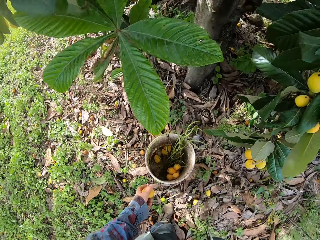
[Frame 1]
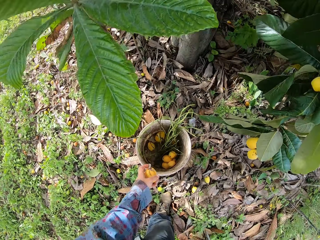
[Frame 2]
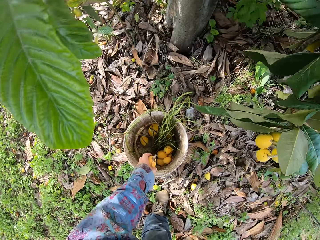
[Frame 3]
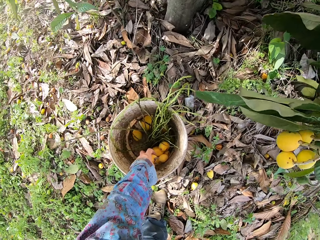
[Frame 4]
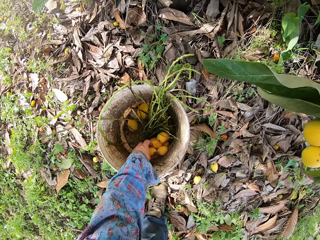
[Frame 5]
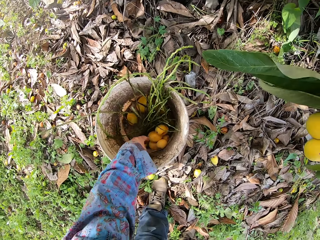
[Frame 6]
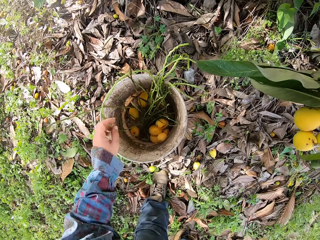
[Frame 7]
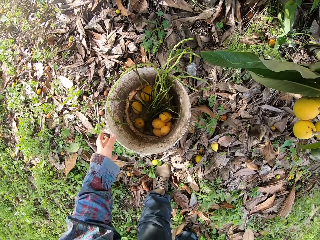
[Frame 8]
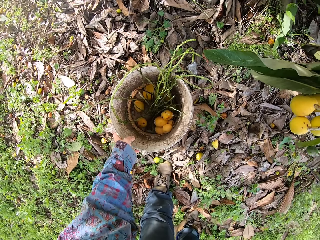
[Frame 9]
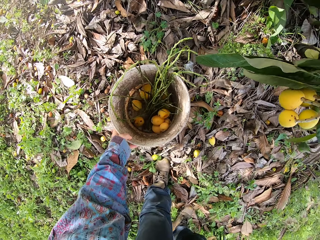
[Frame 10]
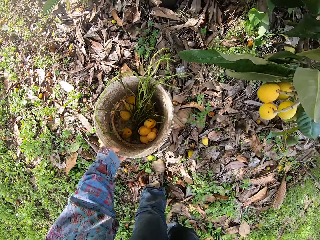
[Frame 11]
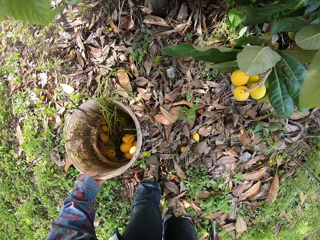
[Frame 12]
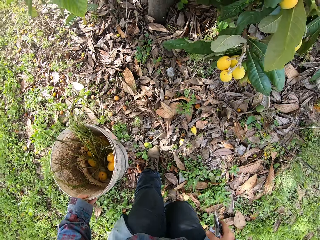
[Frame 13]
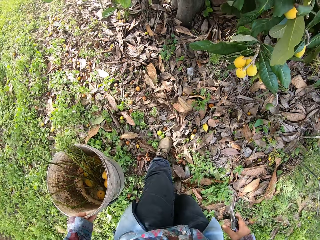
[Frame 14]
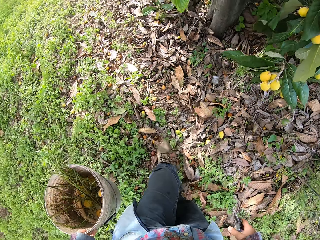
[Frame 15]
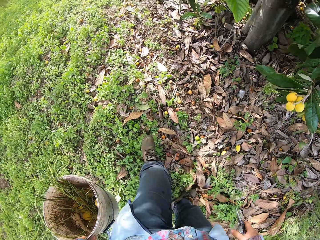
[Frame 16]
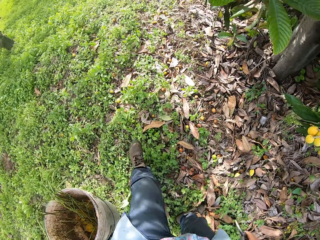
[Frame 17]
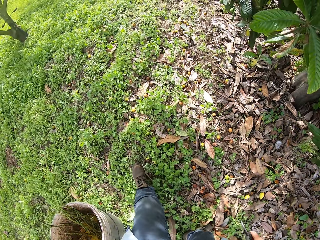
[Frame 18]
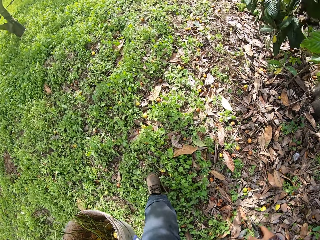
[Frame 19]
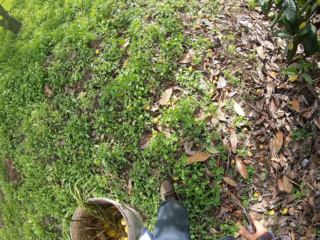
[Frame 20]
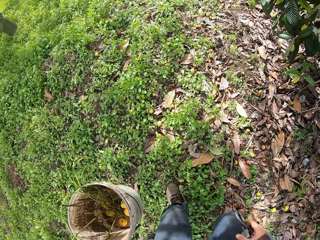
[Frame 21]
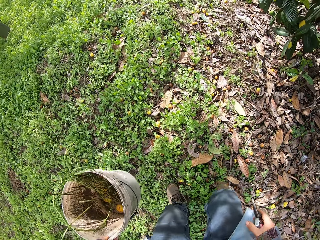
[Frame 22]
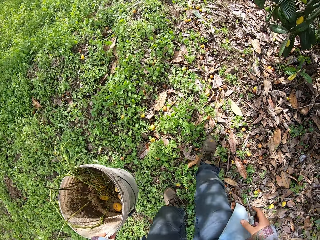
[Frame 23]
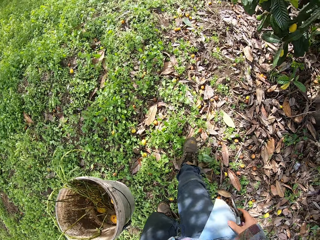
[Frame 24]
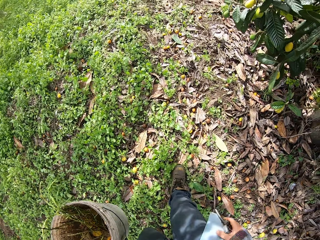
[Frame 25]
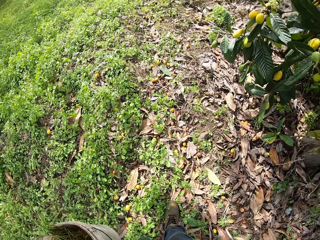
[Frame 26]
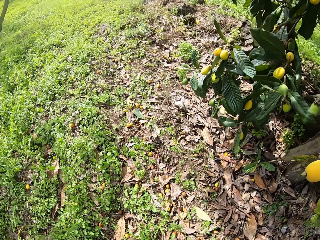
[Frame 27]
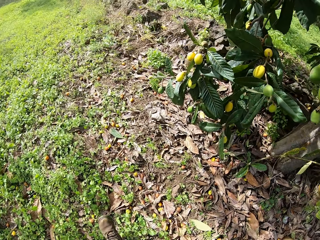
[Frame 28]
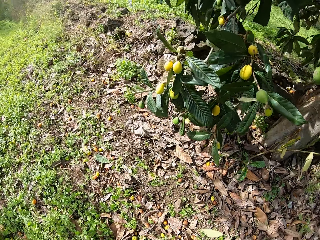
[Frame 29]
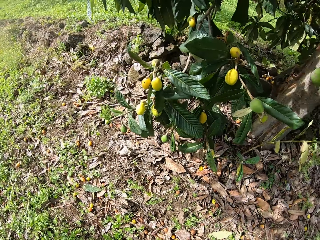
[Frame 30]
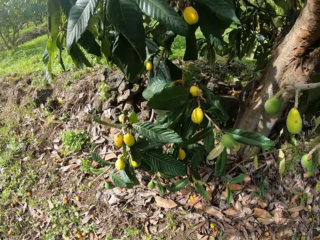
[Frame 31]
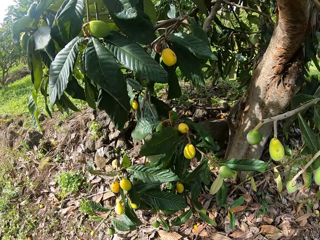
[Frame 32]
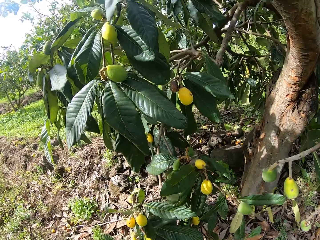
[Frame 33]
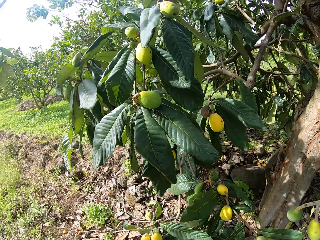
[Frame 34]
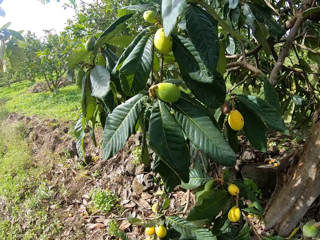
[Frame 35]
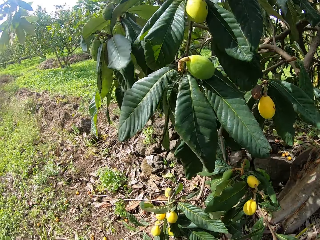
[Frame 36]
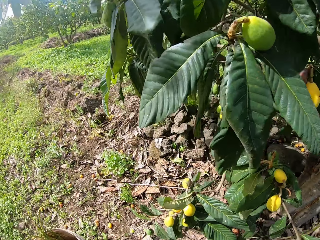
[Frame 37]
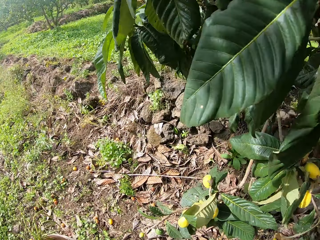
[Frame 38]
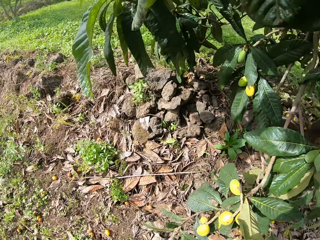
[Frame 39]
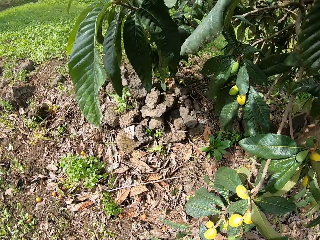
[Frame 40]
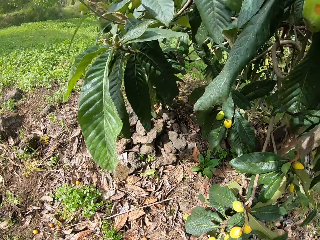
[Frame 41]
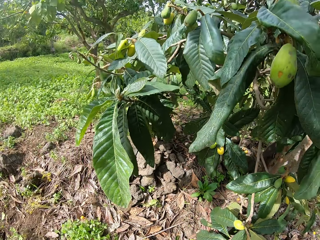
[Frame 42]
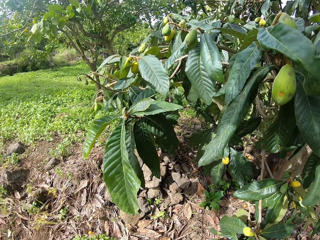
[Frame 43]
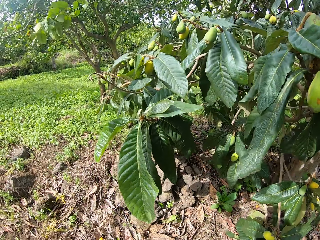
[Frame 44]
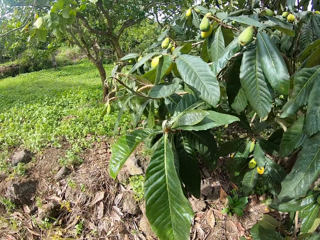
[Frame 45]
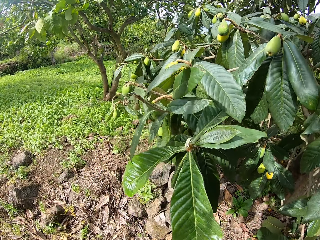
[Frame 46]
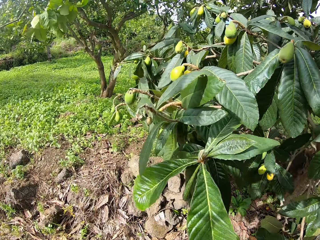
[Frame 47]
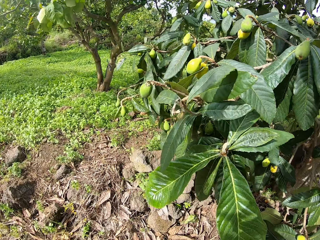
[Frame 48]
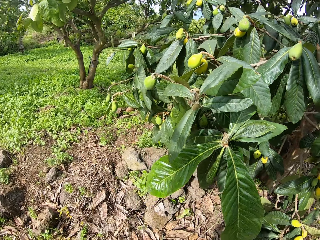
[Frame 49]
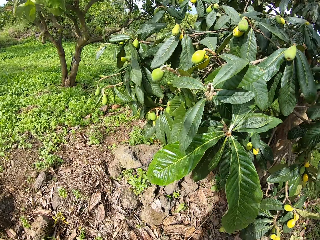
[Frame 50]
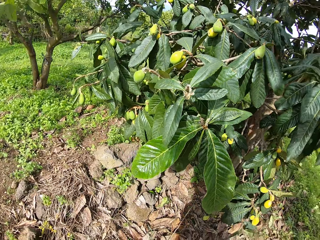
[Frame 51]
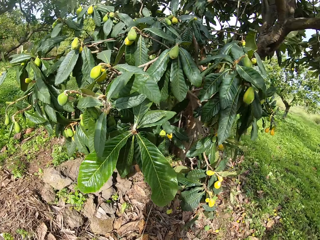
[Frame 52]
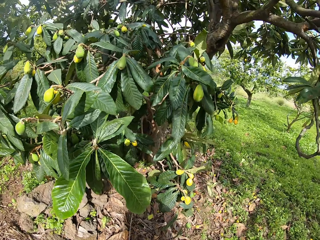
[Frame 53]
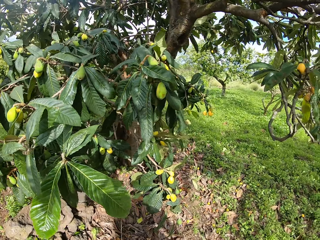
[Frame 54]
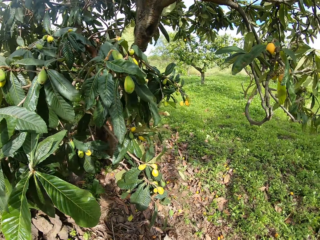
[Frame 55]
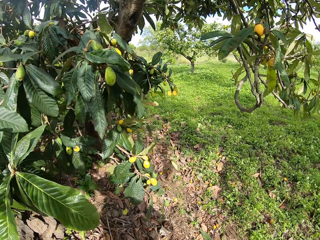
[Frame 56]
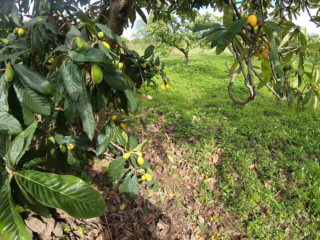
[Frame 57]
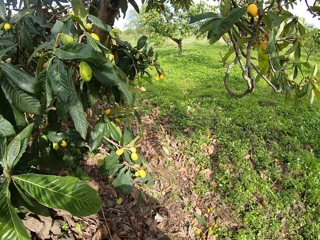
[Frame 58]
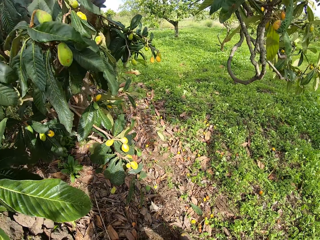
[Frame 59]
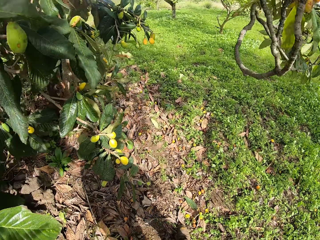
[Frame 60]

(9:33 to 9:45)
The camera wearer puts the mango in the bucket. They pick up the bucket and carry the bucket to another side of the tree on the farm. They walk around the farm.

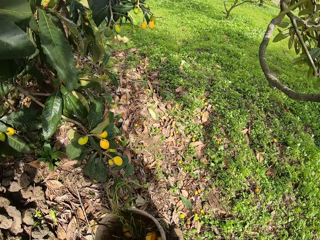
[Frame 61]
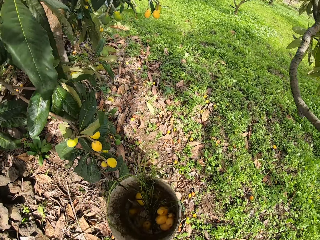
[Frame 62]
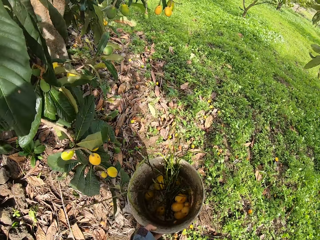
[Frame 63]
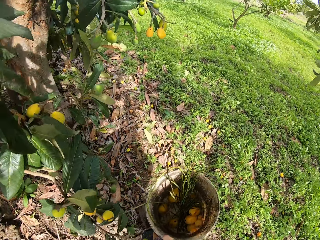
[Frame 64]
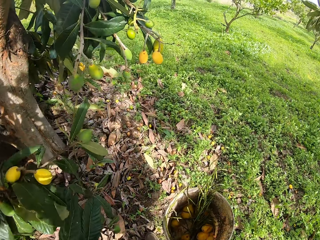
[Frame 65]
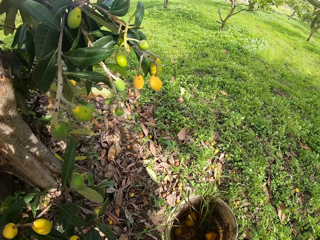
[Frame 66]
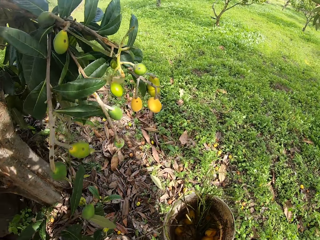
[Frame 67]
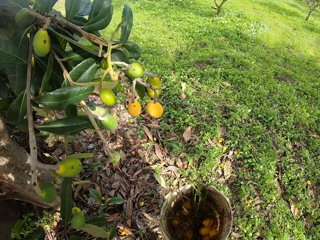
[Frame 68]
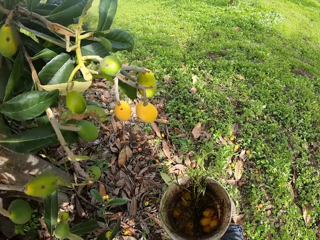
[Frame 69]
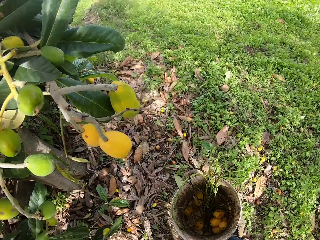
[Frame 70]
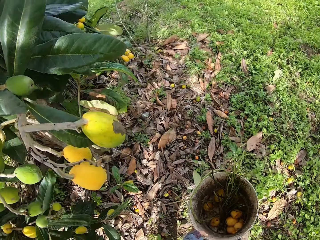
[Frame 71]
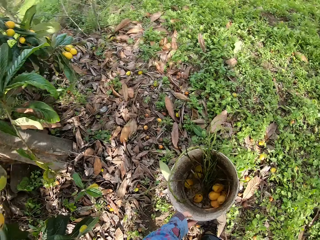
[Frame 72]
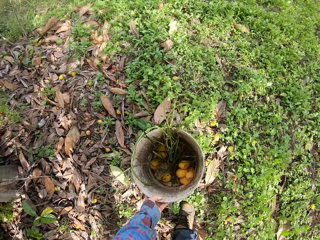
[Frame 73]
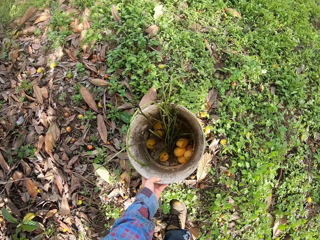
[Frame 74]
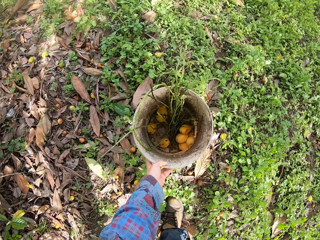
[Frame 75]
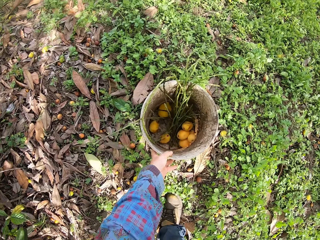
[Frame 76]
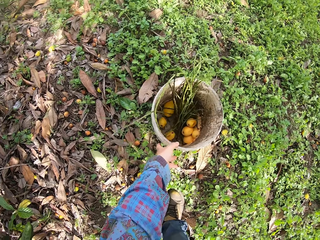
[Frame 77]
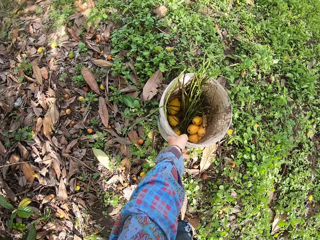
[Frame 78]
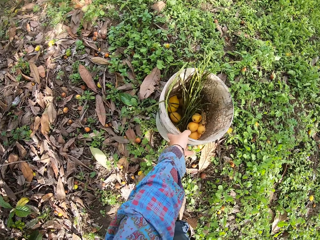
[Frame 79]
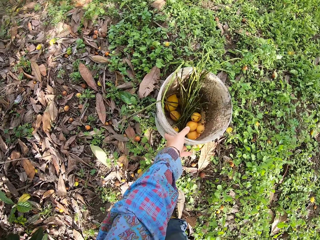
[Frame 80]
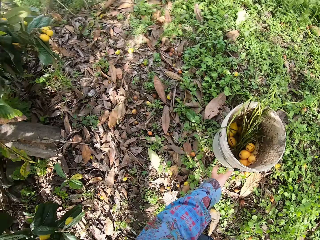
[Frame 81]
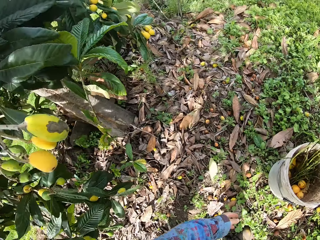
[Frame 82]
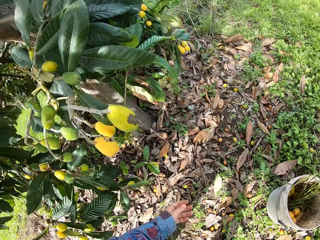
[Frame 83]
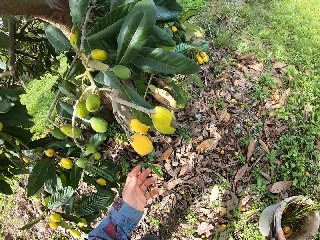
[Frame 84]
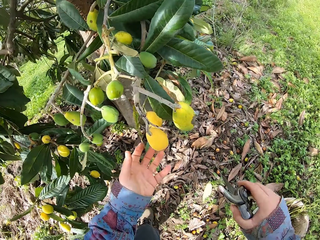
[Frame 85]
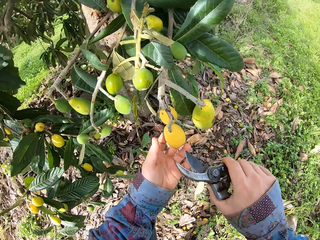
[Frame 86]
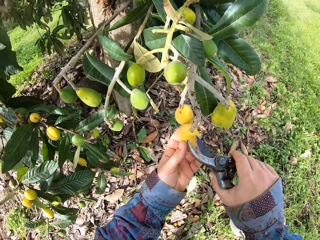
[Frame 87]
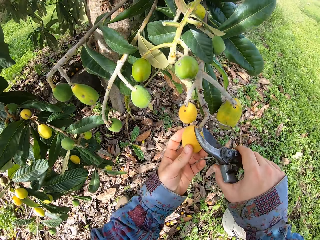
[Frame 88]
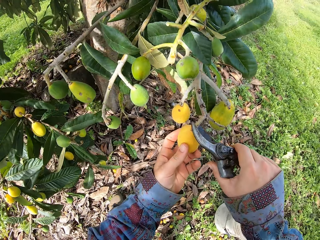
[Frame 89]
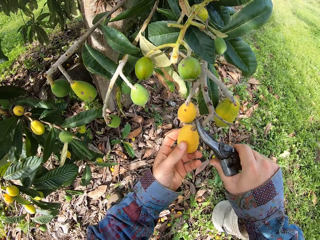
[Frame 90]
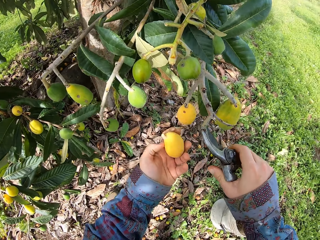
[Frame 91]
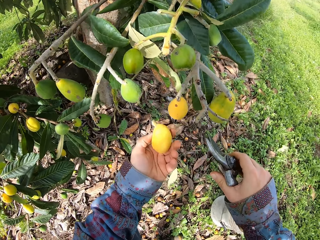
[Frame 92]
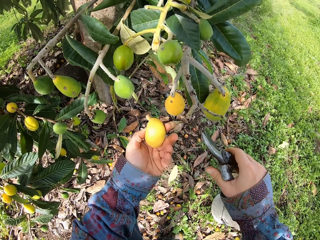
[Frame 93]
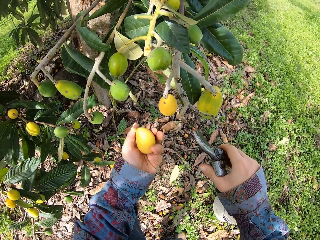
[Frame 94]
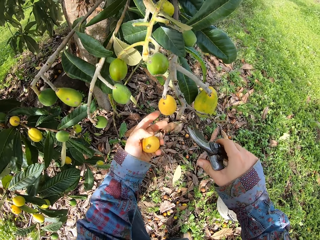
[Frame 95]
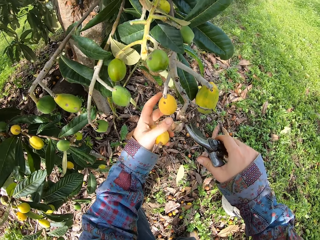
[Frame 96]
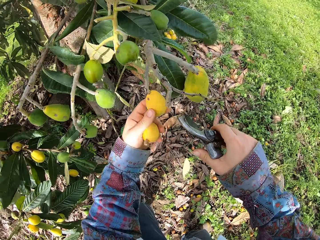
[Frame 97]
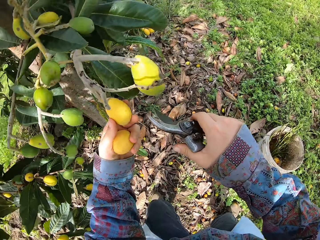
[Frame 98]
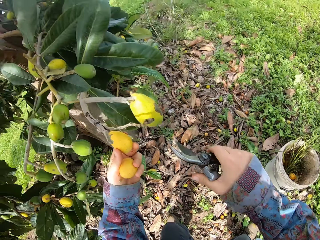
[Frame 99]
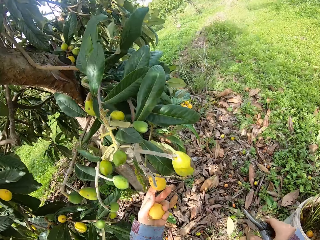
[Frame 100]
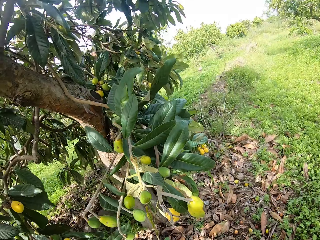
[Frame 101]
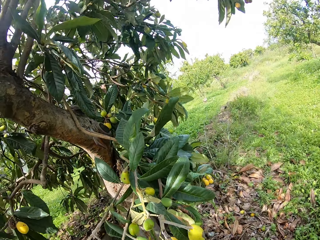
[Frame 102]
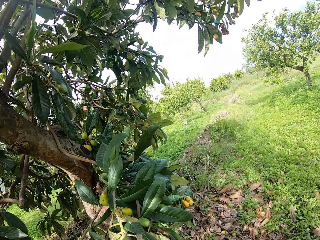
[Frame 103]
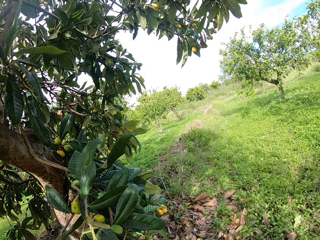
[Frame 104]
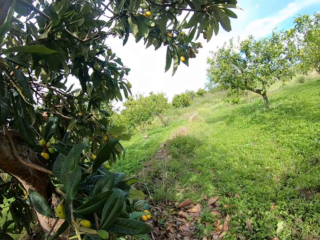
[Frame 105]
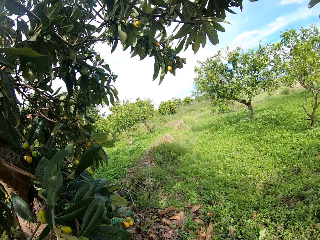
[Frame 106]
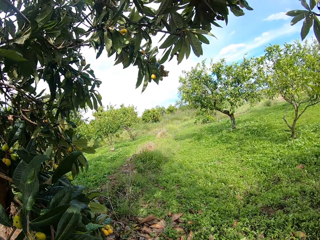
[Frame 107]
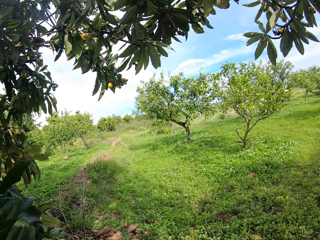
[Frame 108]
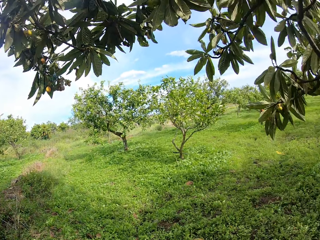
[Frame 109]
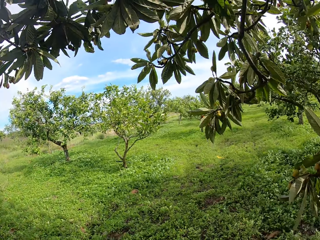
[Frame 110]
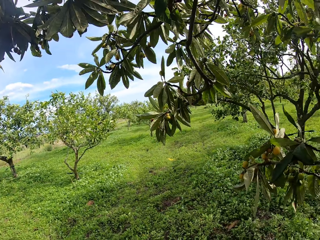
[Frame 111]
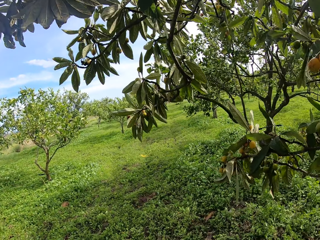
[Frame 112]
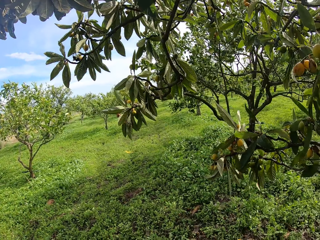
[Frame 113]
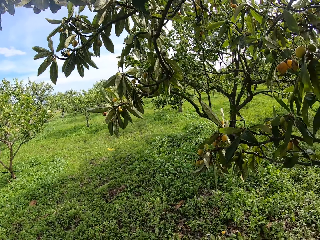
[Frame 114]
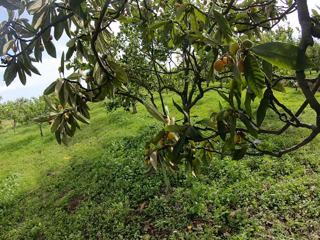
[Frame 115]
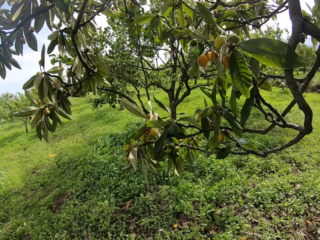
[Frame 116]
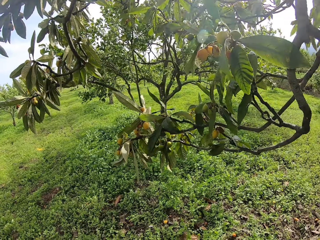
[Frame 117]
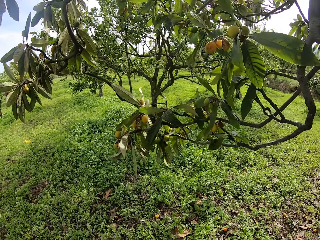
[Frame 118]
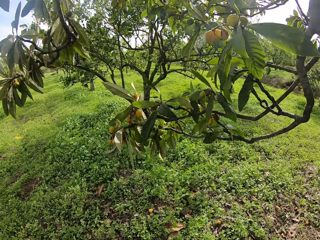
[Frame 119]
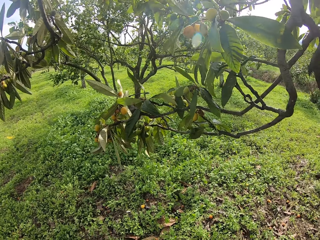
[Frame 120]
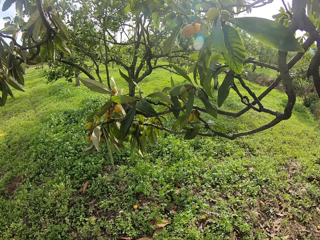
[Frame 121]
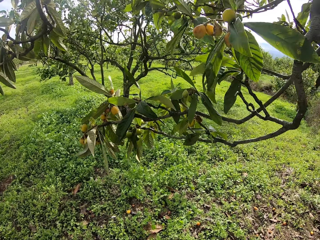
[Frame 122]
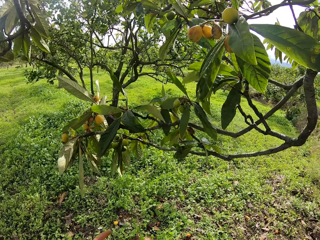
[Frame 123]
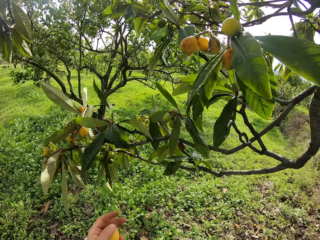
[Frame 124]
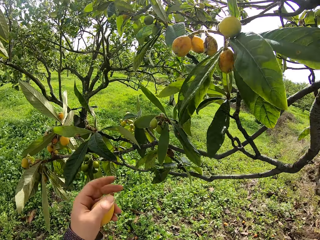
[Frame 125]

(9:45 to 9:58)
The camera wearer places the bucket on the ground. He picks the loquat or mango. He holds the mango on the tree with his left hand. He cuts the mango on the tree with the hand shears. He picks the loquat. He moves another mango on the tree with his left hand. He looks around the farm.
